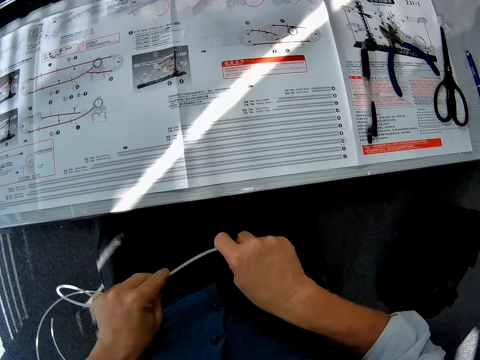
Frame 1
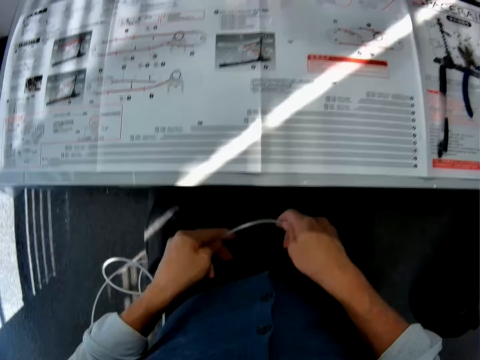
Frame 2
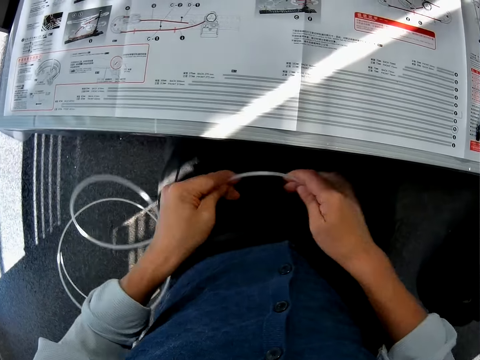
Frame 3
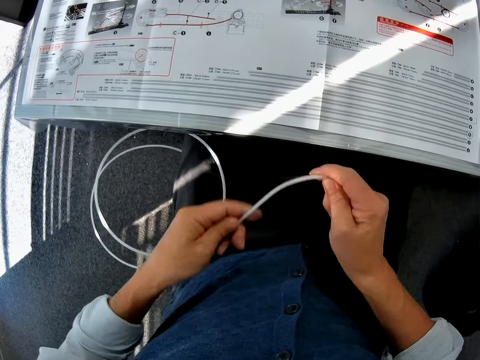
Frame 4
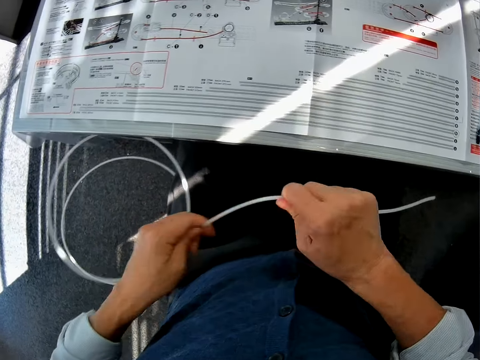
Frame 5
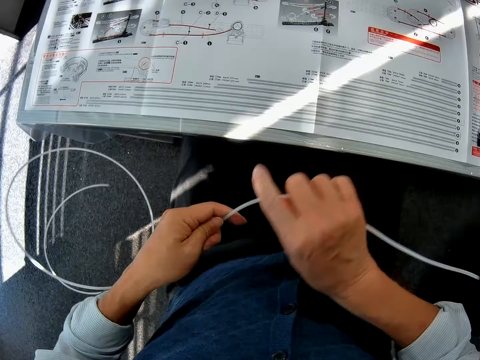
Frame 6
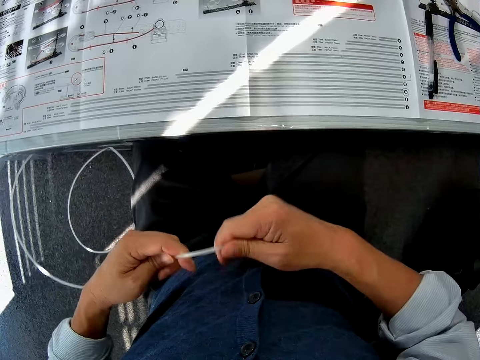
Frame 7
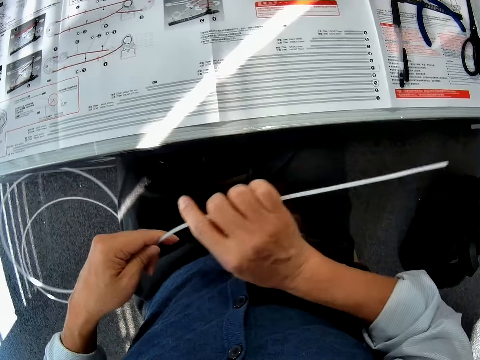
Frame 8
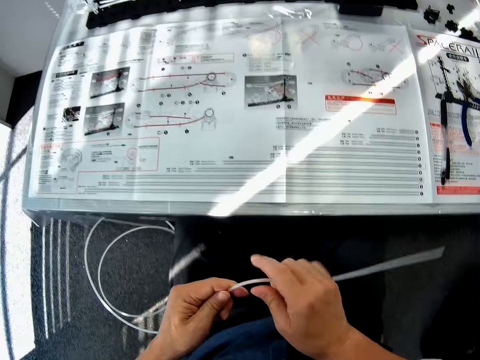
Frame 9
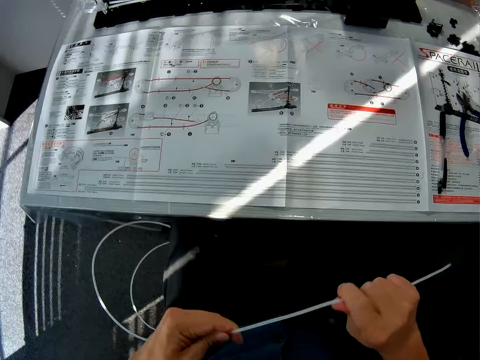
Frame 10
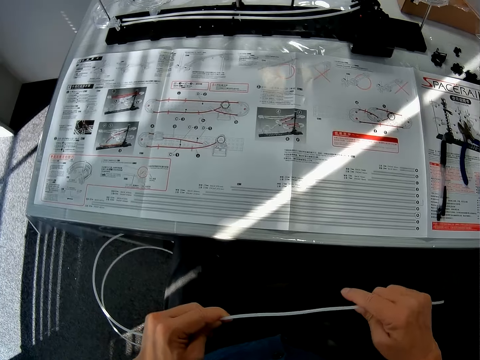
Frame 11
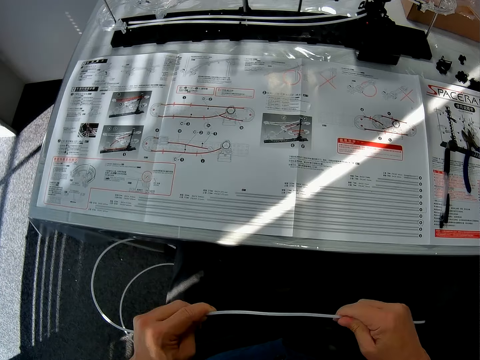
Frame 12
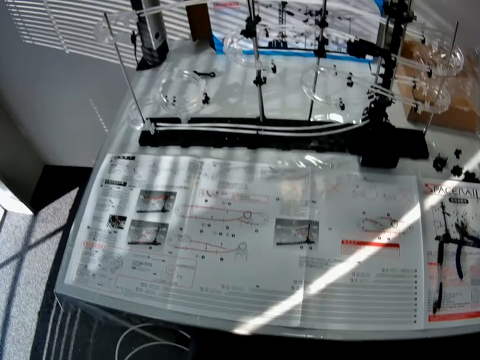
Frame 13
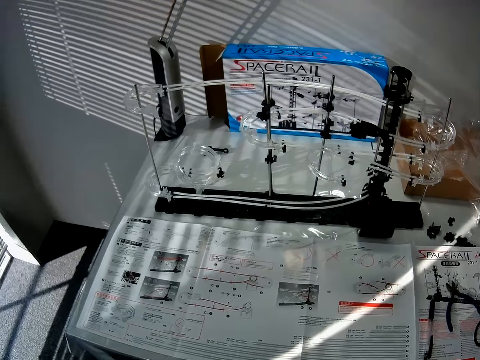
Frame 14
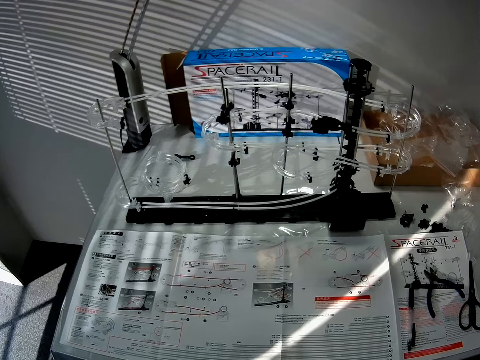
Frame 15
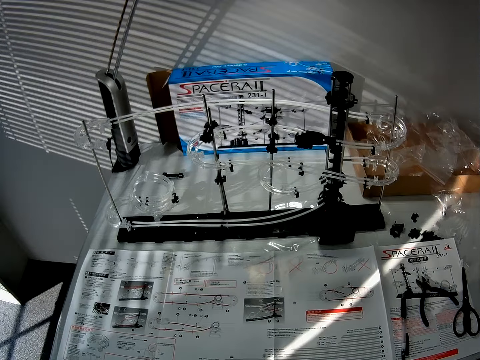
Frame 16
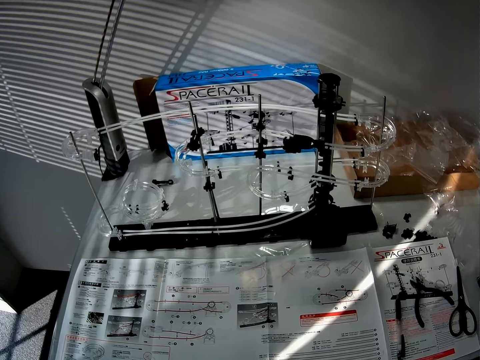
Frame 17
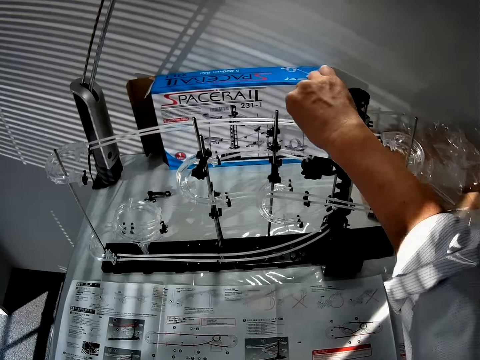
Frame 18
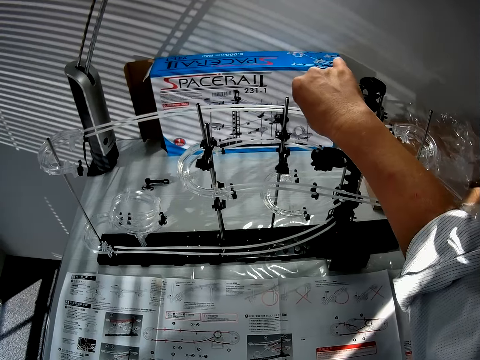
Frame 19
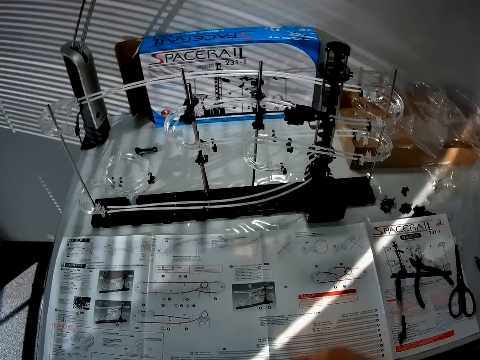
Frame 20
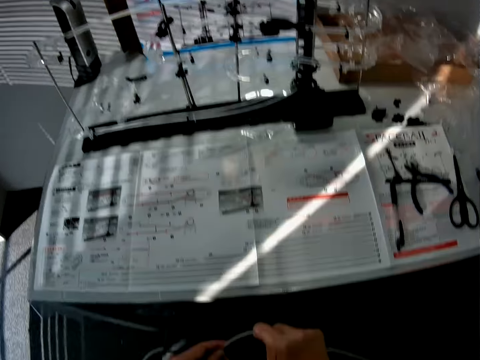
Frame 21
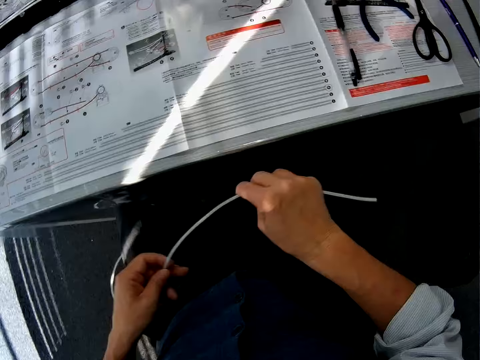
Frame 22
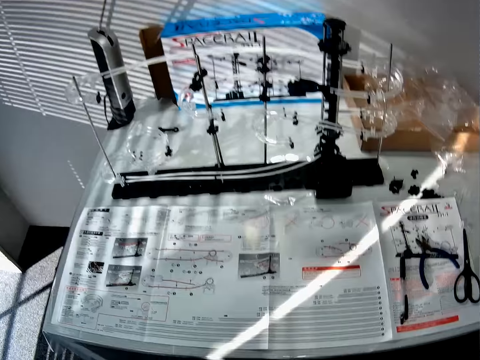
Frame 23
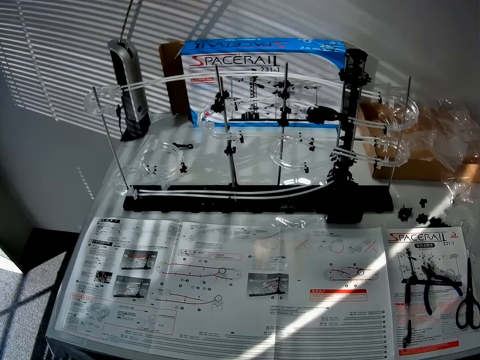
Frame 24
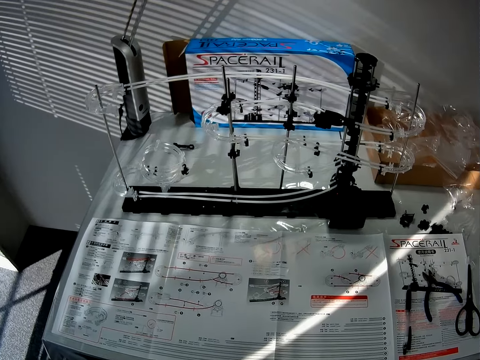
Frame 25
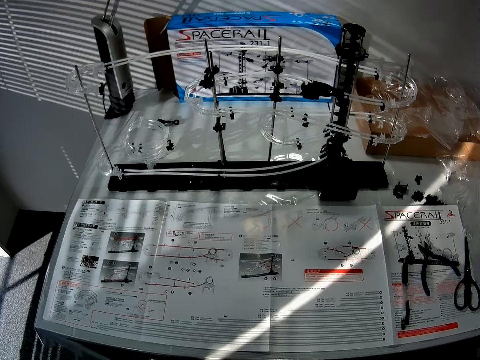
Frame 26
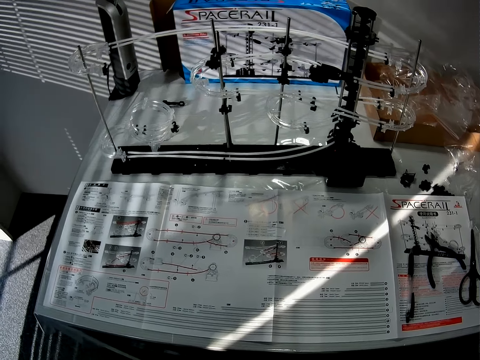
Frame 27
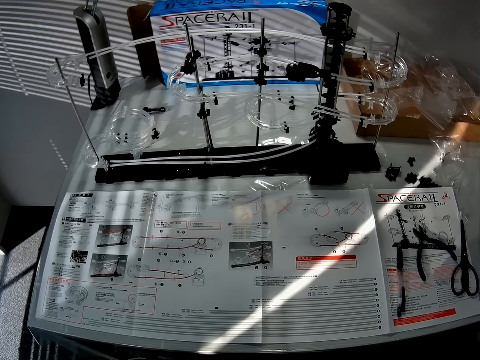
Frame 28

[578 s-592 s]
The camera wearer straightens the standard rail. They look at the rail space. They touch the rail space. They straighten the standard rail.

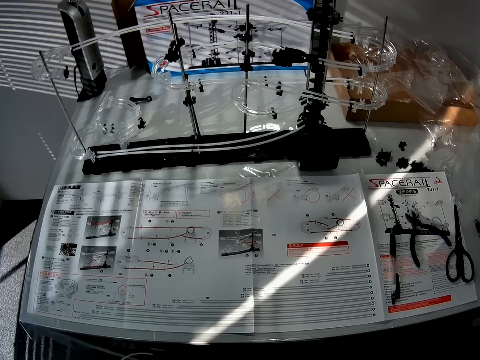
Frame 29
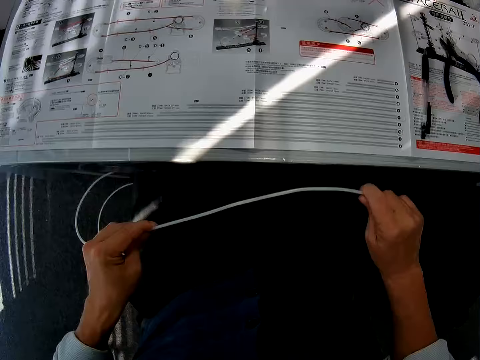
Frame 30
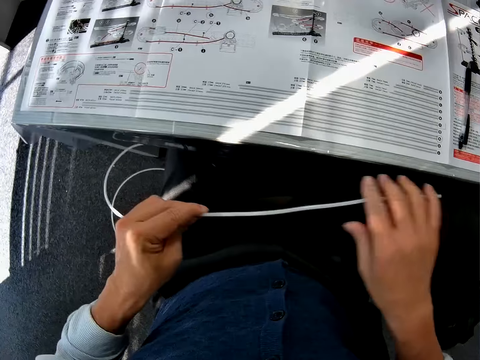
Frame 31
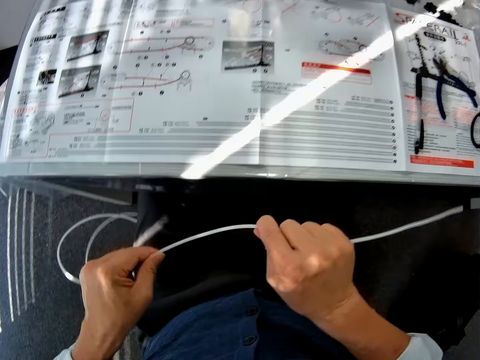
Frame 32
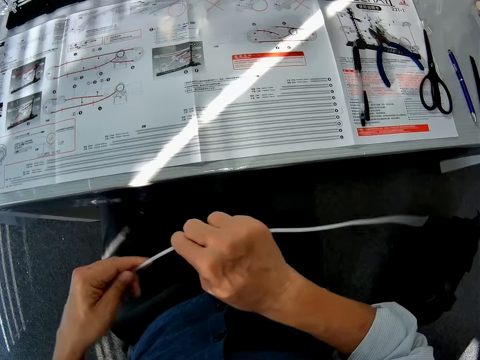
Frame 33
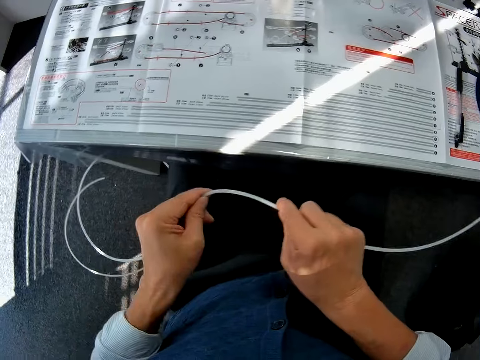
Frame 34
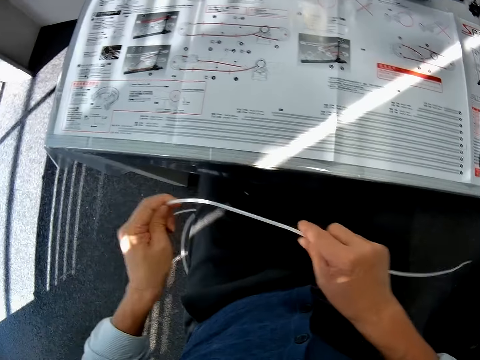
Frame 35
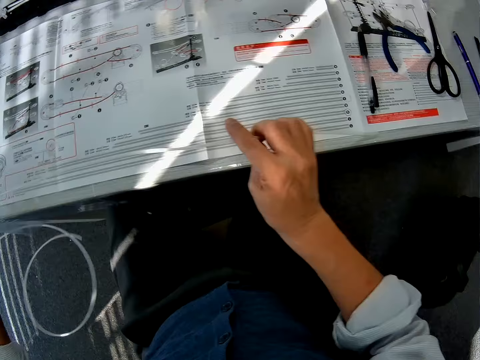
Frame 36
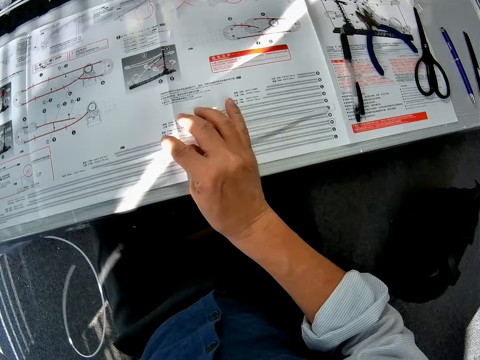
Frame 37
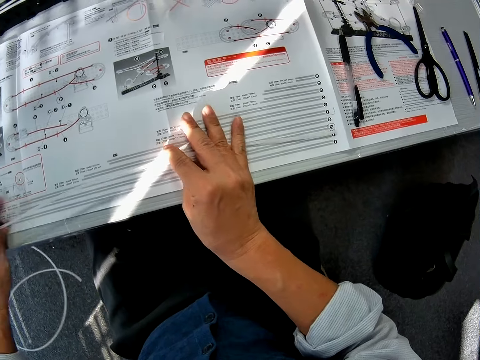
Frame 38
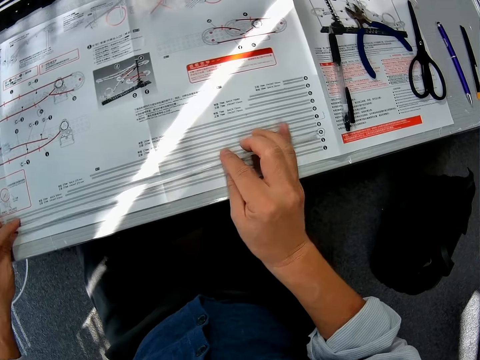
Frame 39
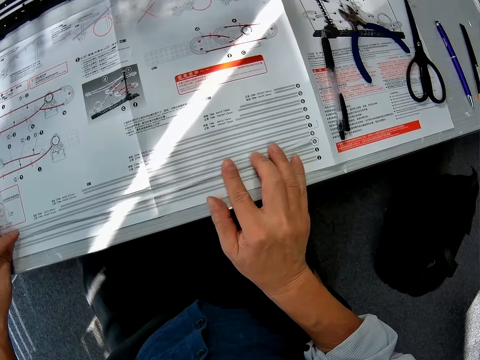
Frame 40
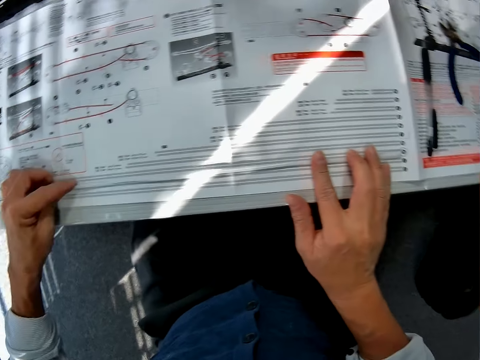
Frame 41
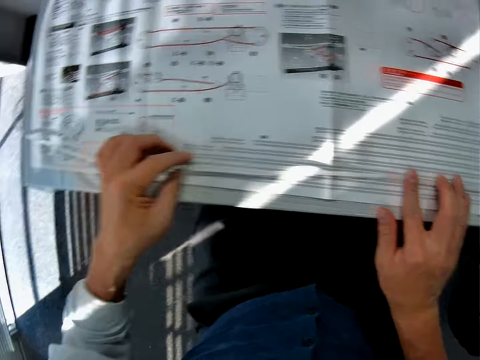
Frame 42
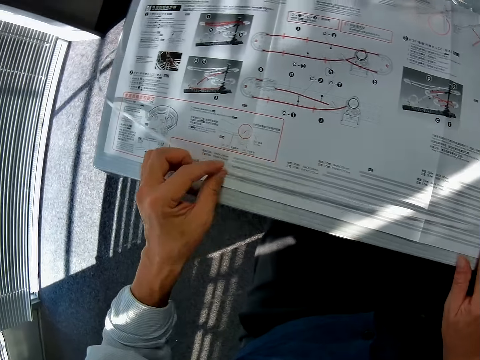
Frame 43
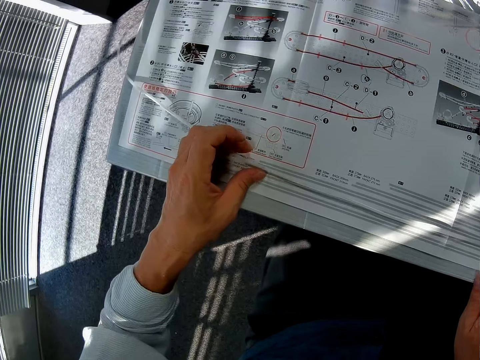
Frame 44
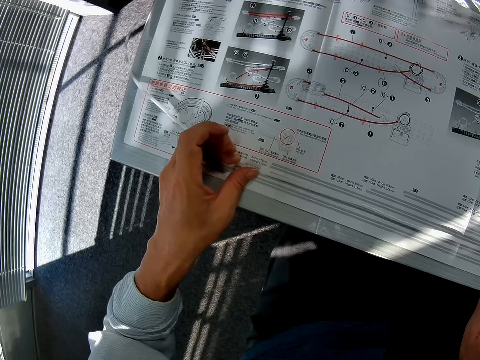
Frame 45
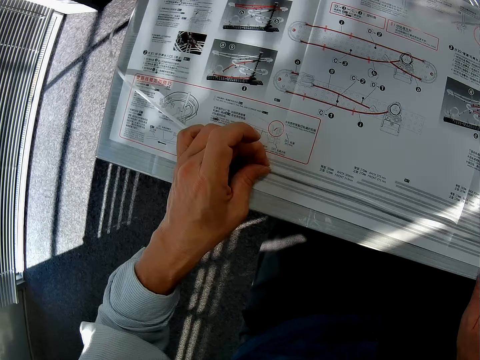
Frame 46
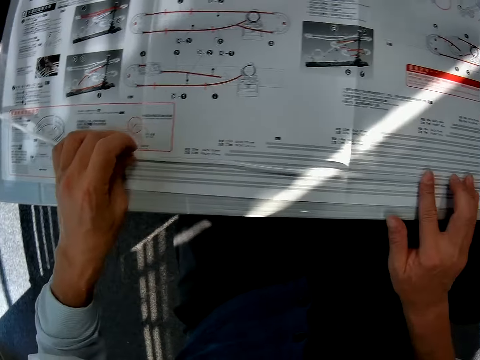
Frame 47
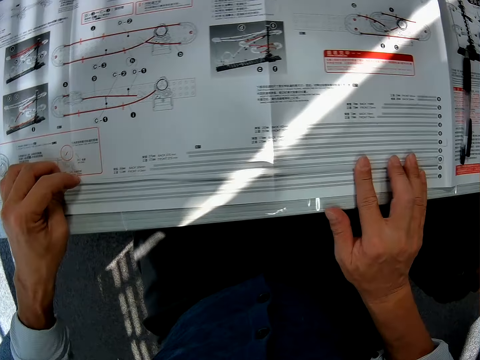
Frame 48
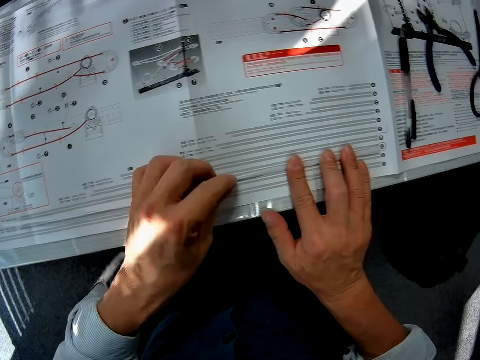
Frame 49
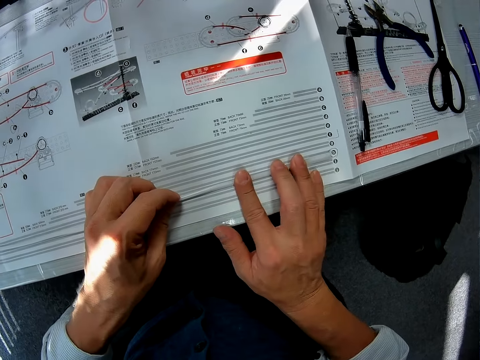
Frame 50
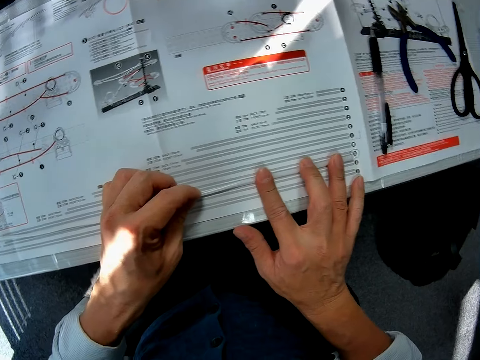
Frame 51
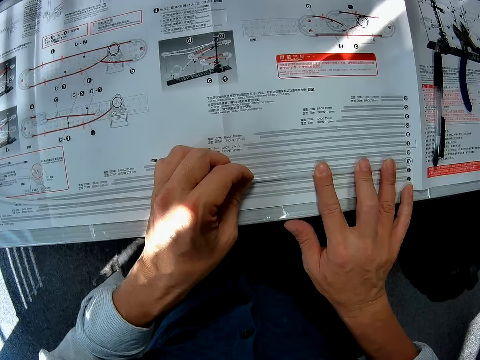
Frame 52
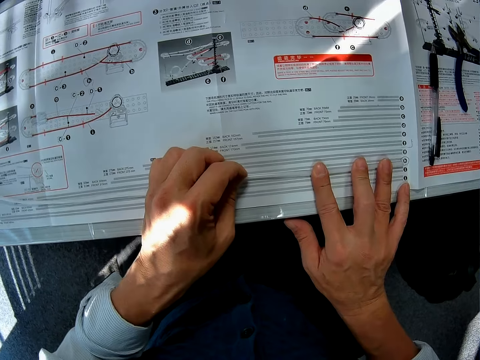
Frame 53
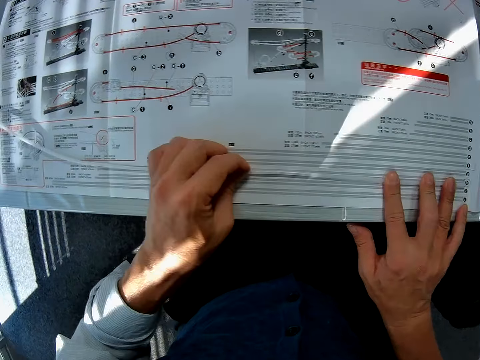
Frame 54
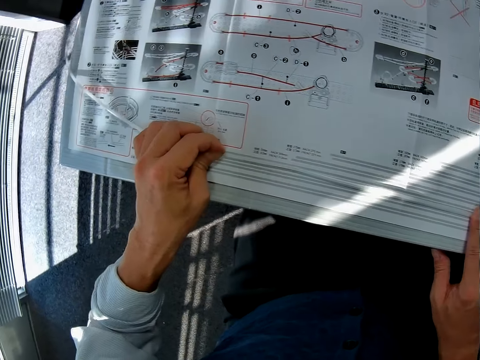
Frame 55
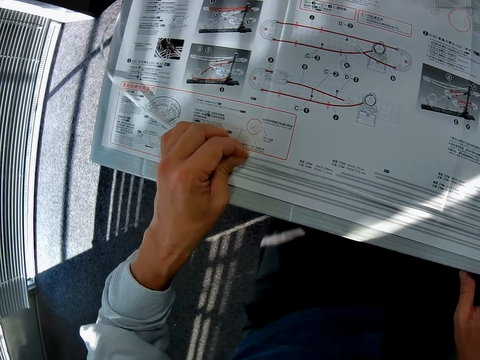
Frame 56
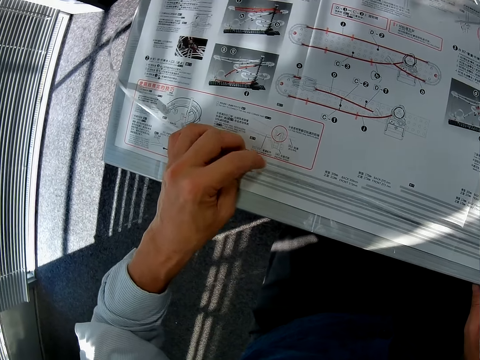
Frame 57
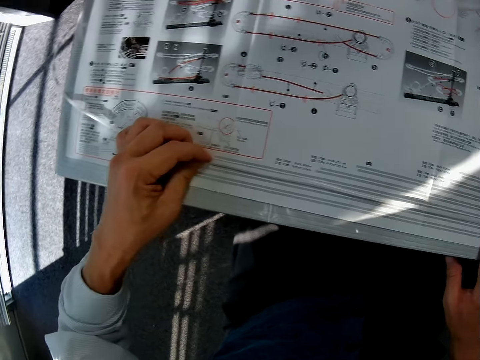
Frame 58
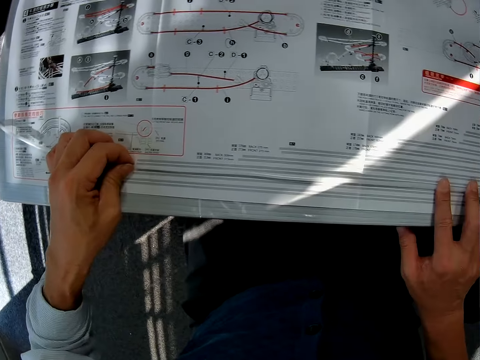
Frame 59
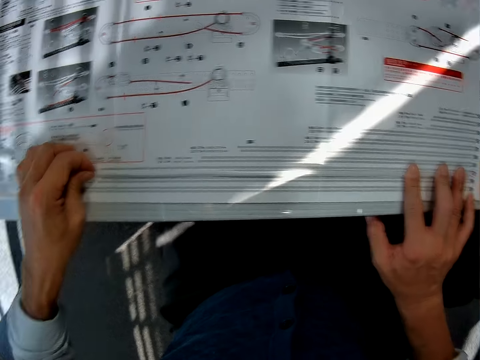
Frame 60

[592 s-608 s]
The camera wearer bends the pipe. They measure the standard rail on the manual.
